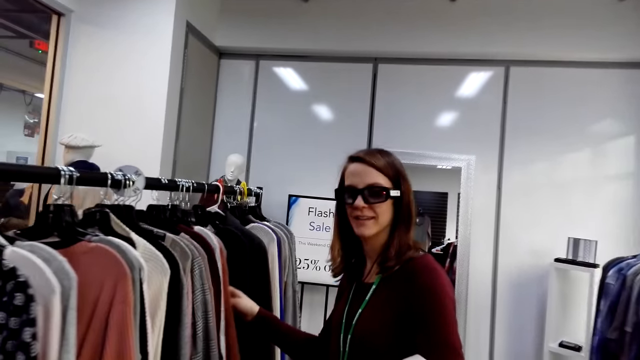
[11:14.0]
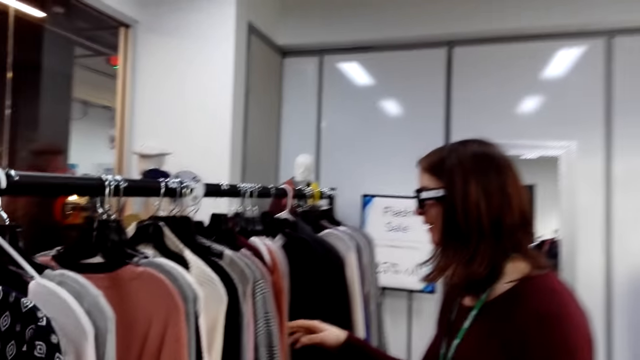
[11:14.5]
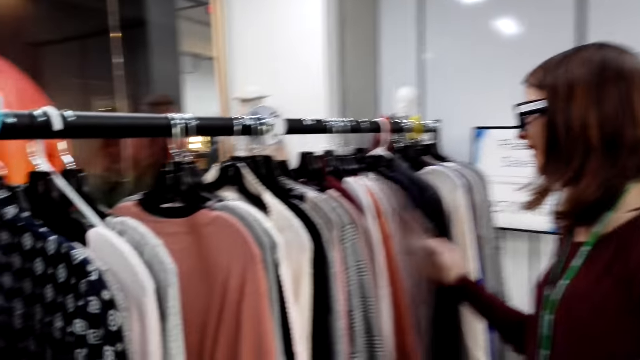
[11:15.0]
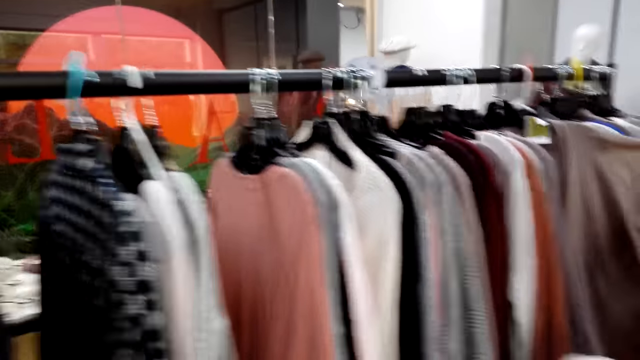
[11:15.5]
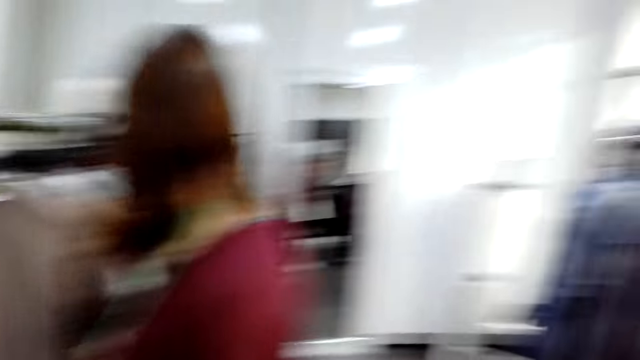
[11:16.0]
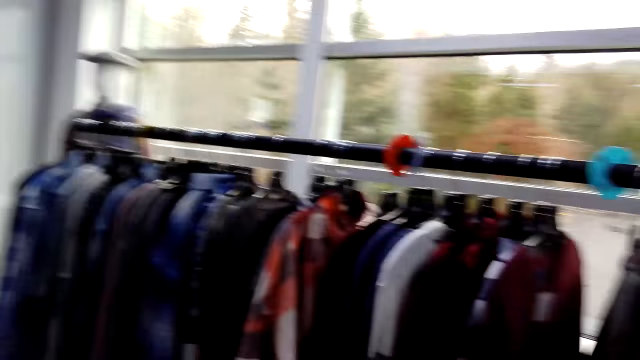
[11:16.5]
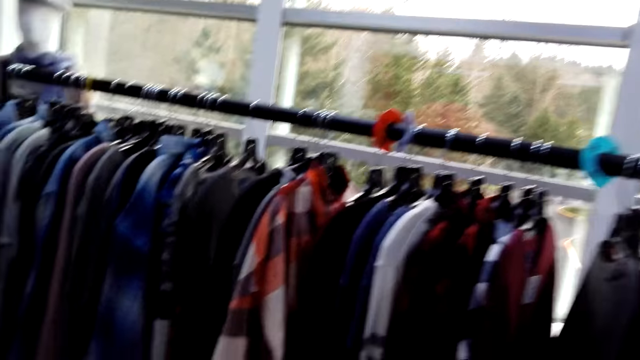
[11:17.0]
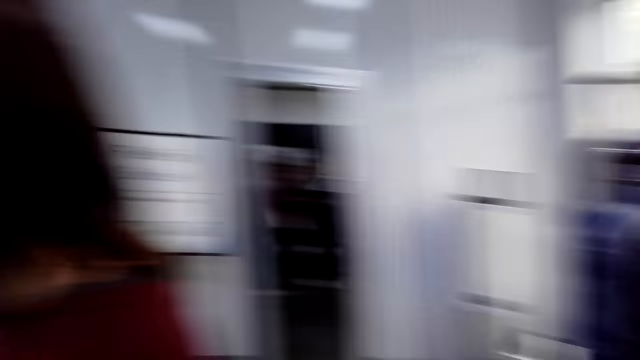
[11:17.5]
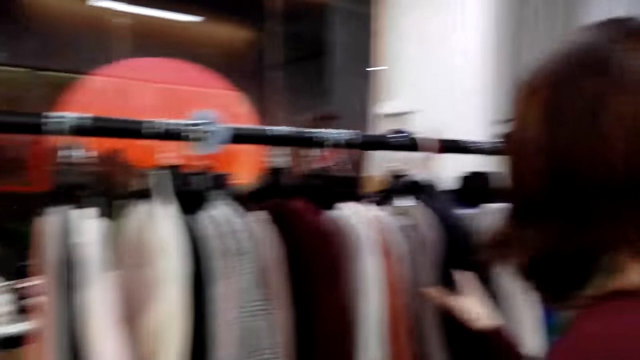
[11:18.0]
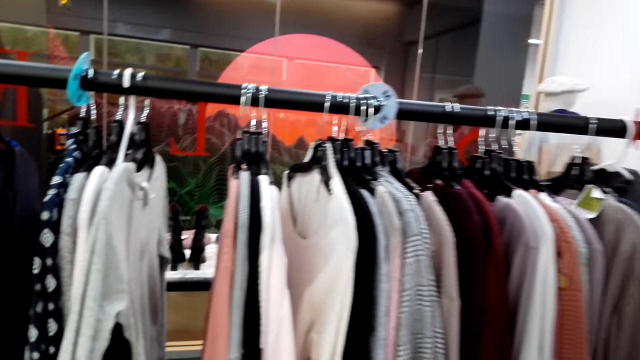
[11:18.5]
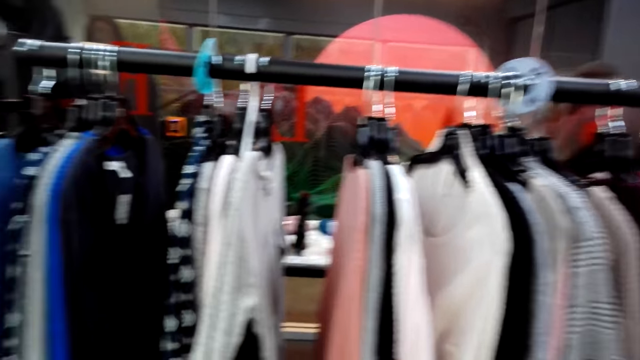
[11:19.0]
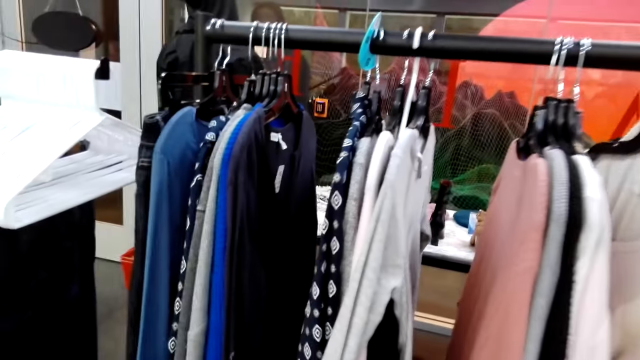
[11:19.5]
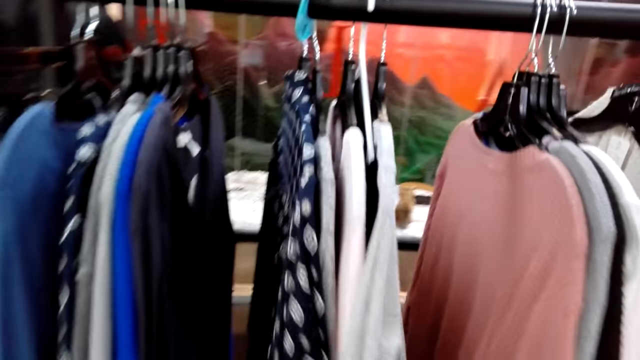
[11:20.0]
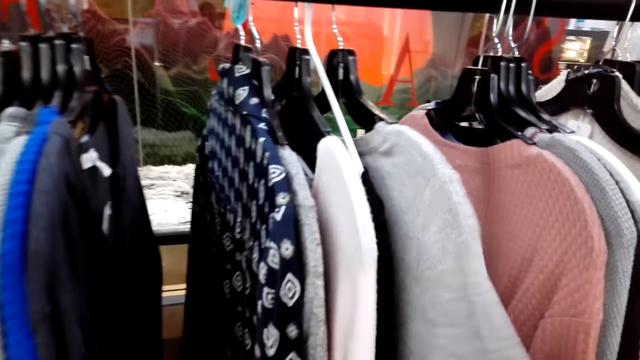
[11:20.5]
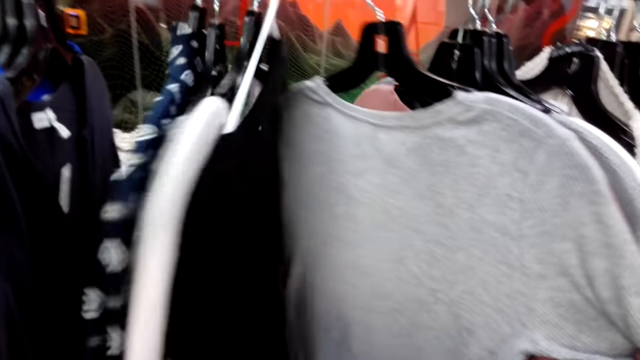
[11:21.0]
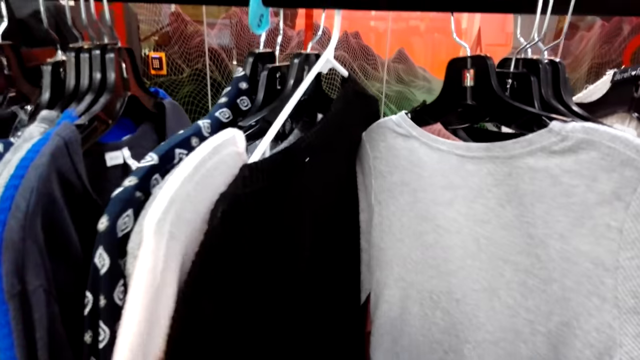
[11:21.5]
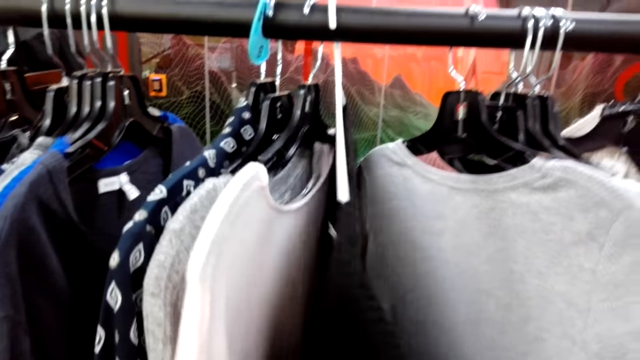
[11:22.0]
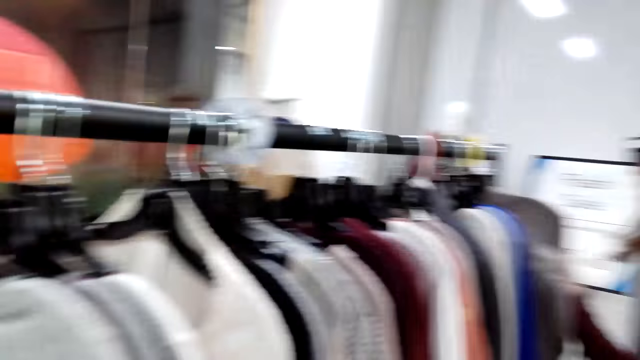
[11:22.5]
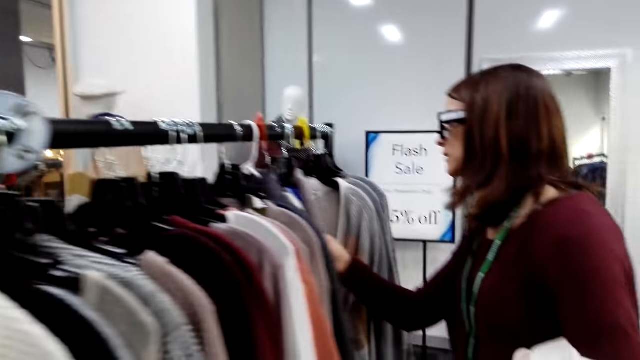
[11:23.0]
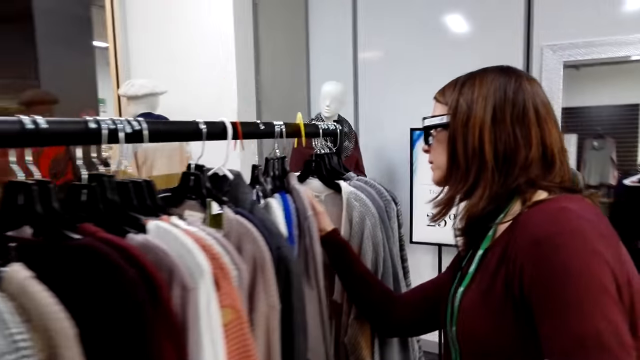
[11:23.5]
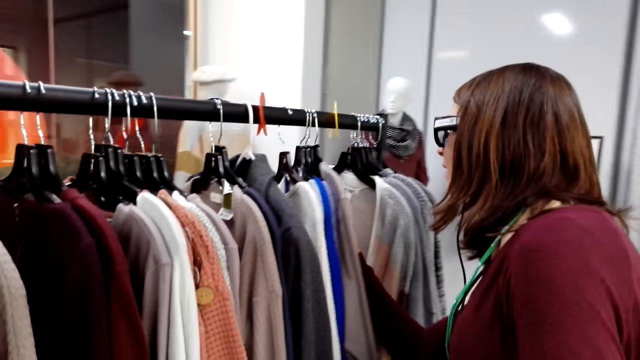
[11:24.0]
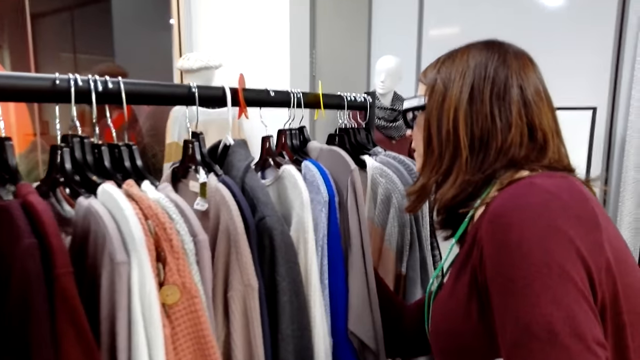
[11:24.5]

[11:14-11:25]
A woman touches the clothes. The camera wearer looks around, moves to the closet, and touches a cloth. They look through the sweater tops. They walk to the woman.

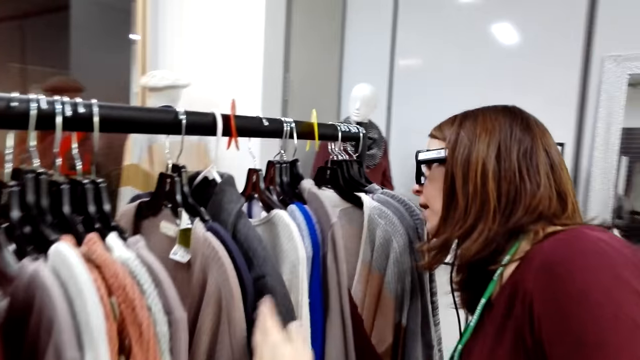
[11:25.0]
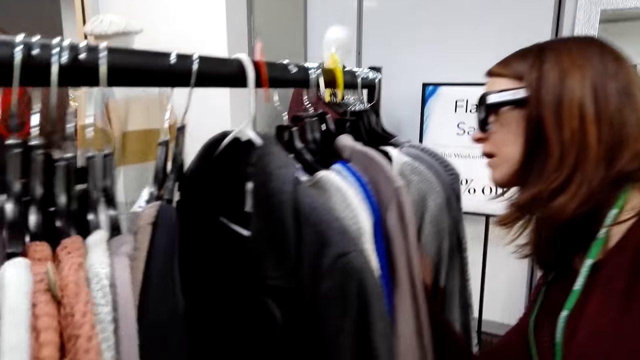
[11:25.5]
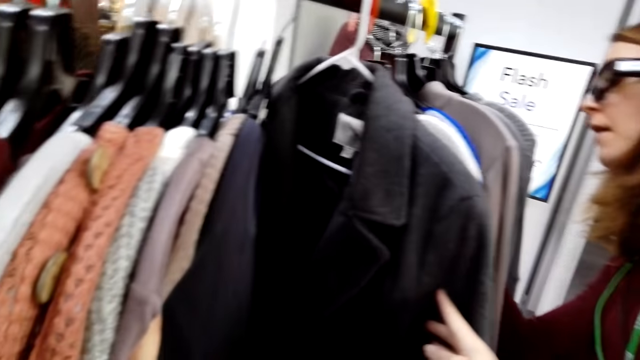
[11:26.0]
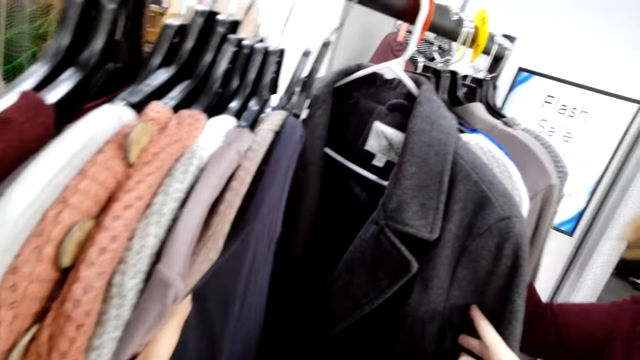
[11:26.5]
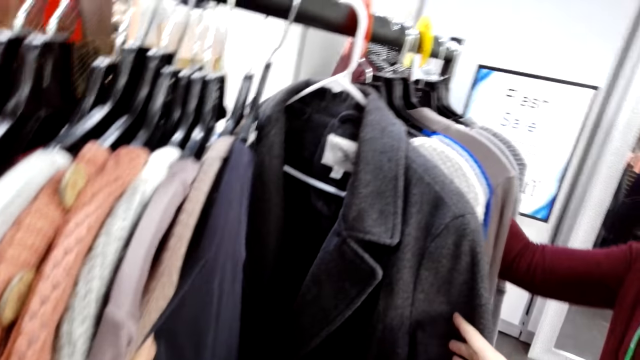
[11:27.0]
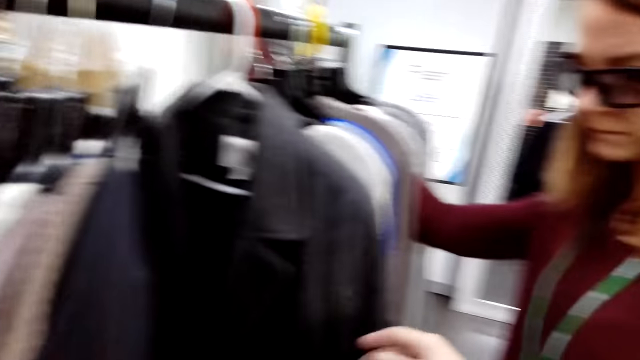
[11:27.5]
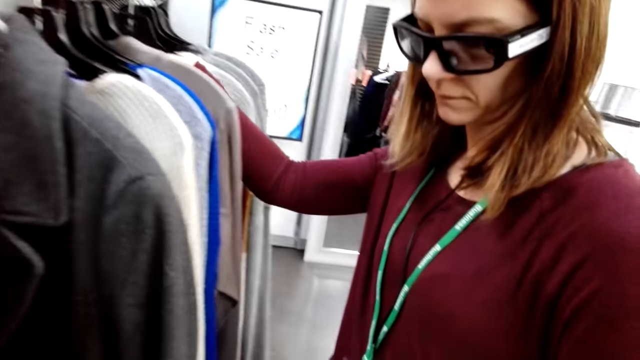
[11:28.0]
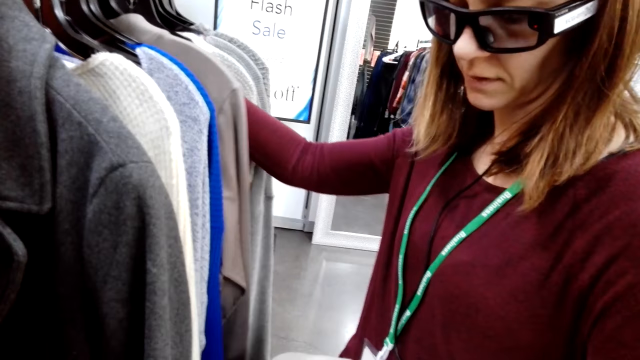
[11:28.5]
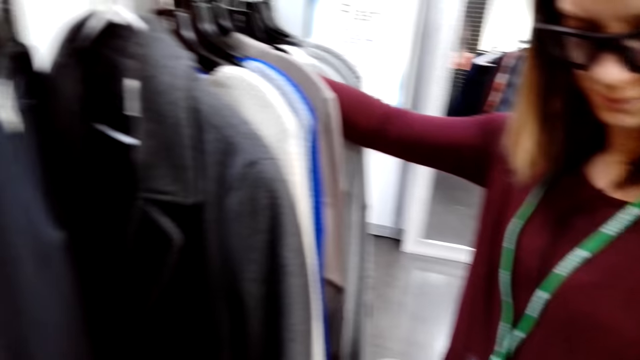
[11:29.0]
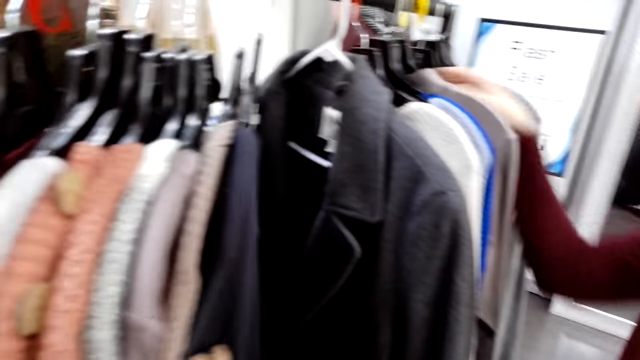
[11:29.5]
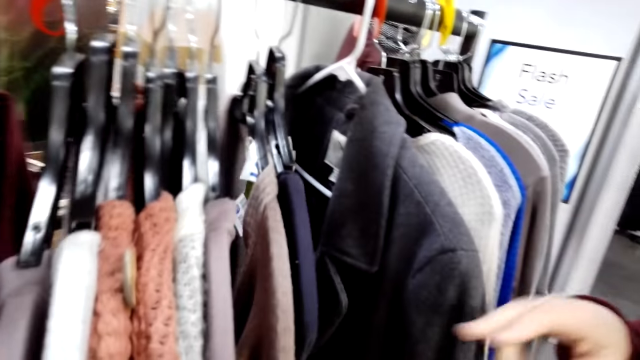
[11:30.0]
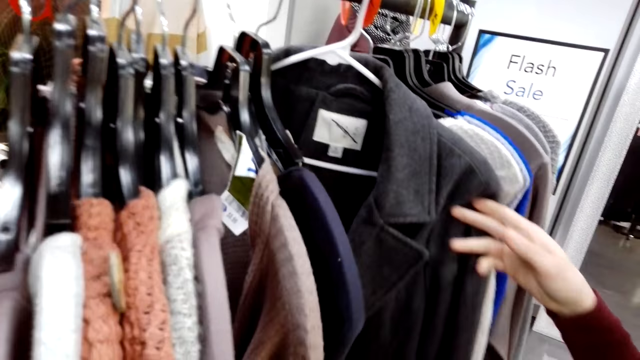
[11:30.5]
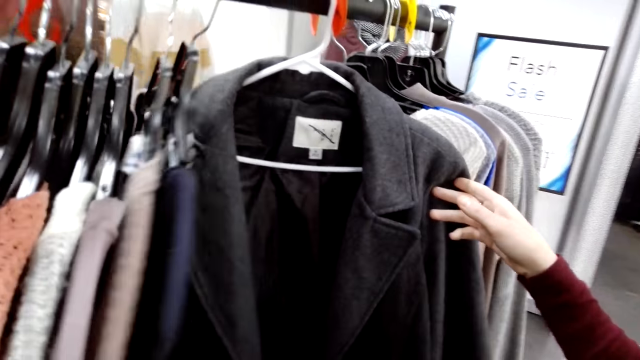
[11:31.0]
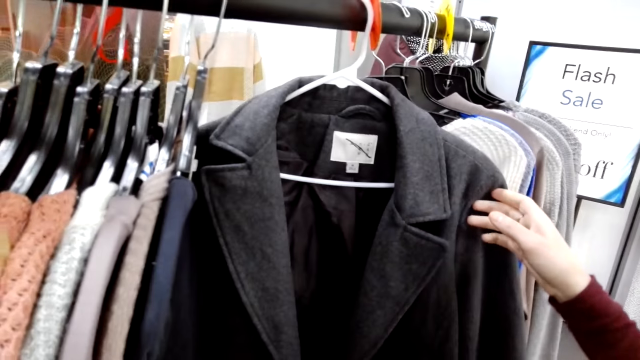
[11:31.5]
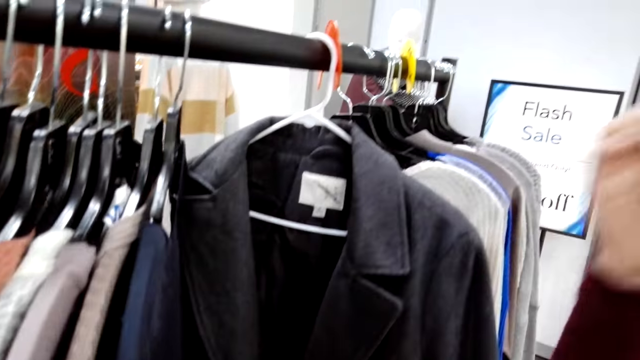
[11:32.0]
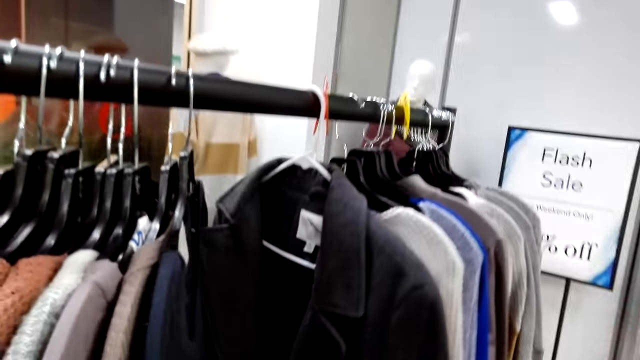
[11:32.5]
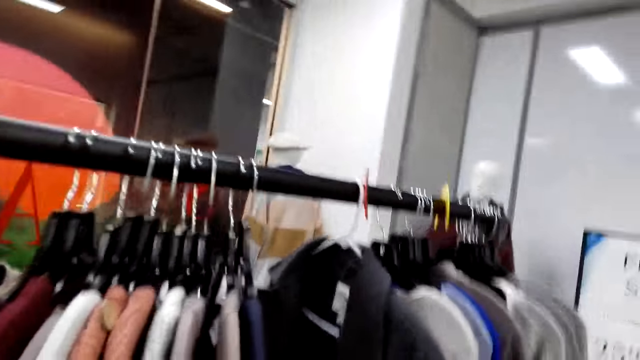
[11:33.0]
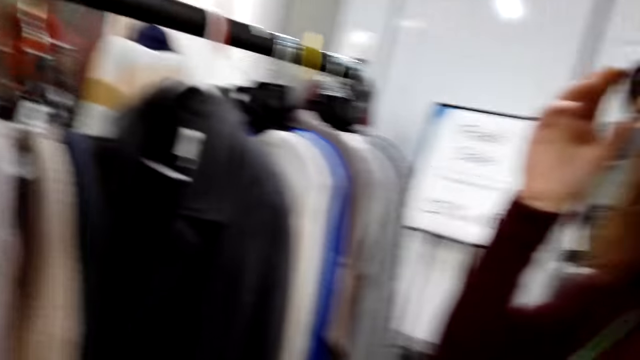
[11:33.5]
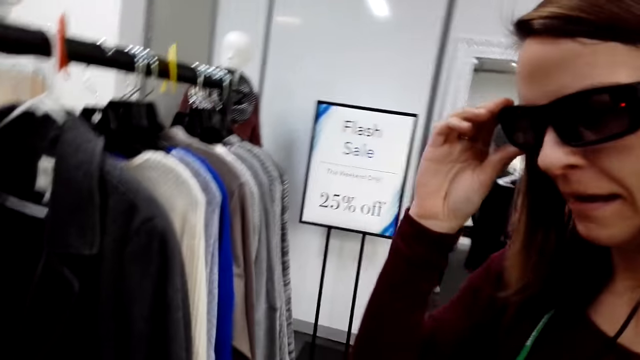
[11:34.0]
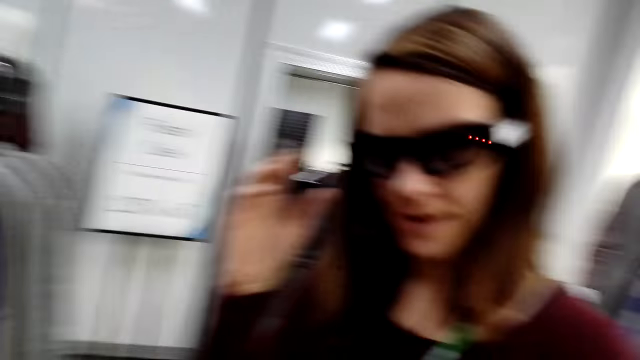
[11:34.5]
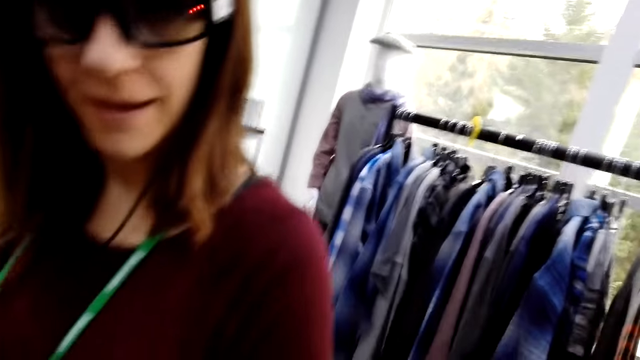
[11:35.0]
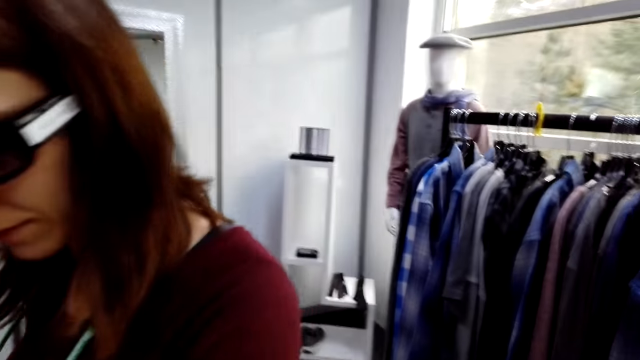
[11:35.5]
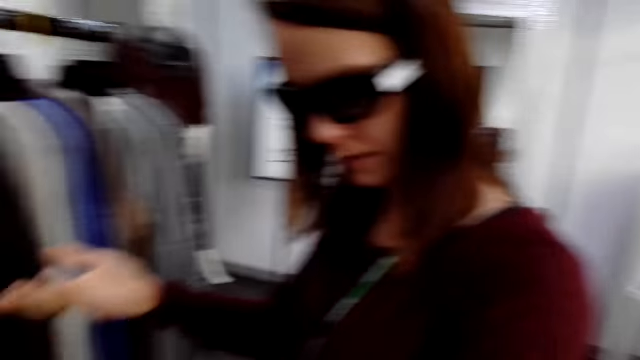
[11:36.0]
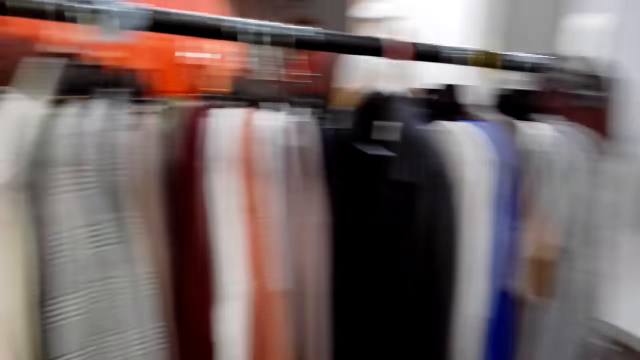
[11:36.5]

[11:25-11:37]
The camera wearer touches the clothes. The woman converses with the camera wearer. The camera wearer looks at the woman. The woman touches a cloth. The woman touches a shade. The camera wearer touches the glasses. They look at the woman.
